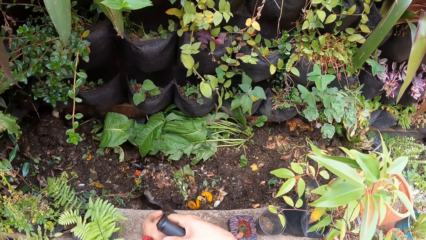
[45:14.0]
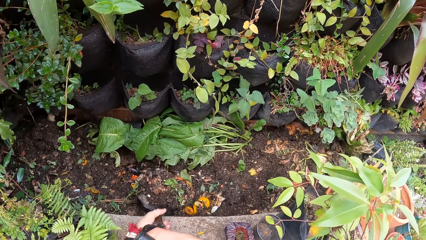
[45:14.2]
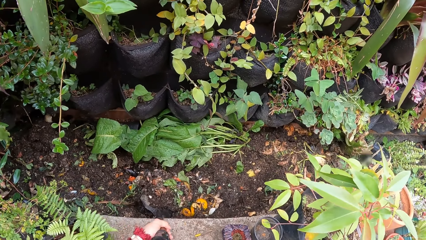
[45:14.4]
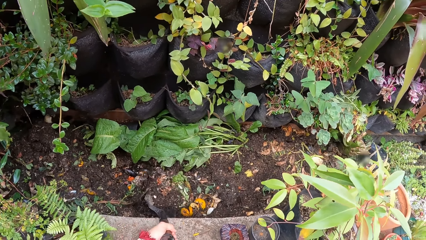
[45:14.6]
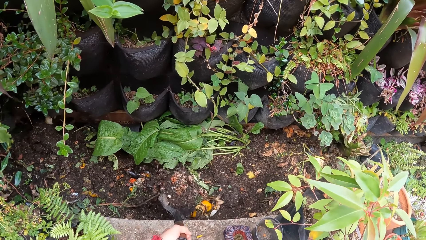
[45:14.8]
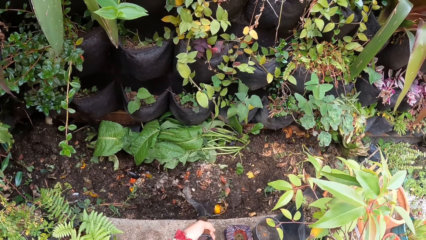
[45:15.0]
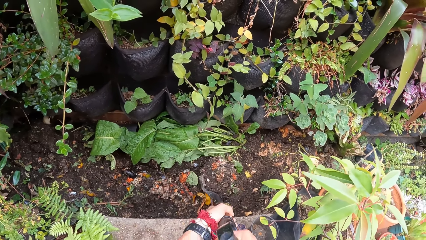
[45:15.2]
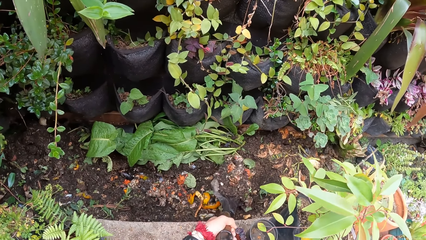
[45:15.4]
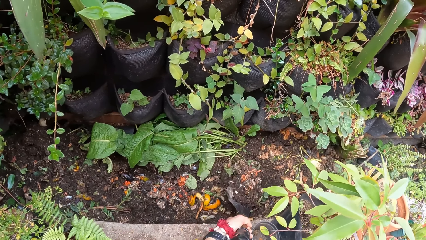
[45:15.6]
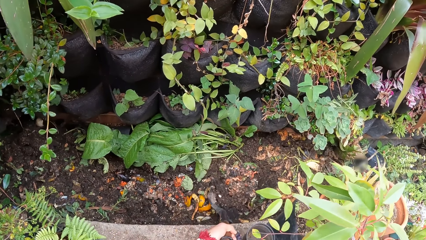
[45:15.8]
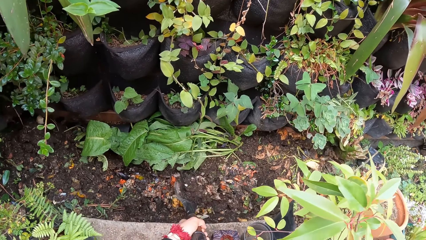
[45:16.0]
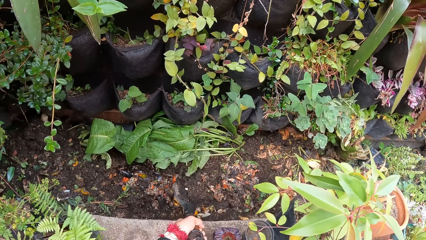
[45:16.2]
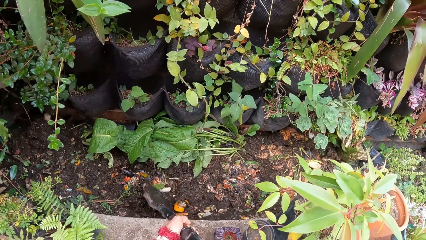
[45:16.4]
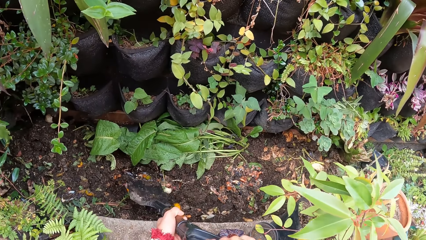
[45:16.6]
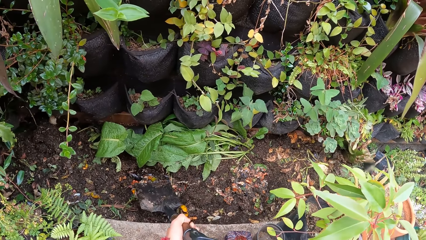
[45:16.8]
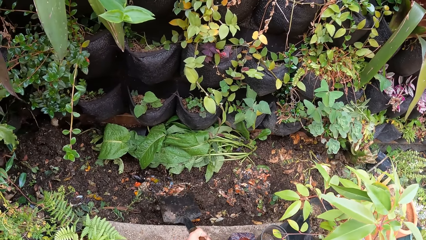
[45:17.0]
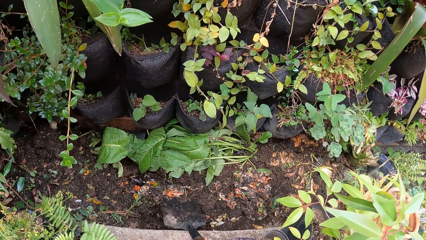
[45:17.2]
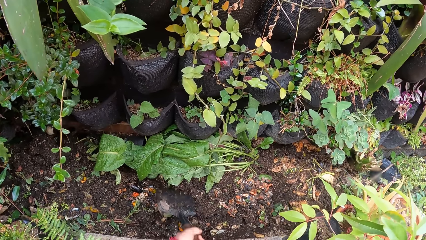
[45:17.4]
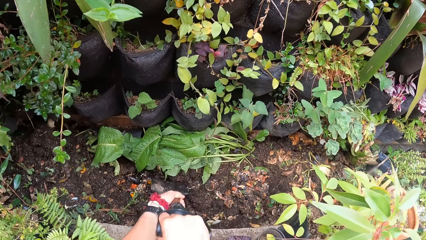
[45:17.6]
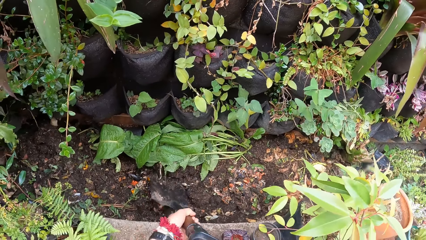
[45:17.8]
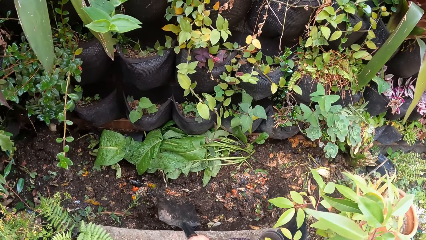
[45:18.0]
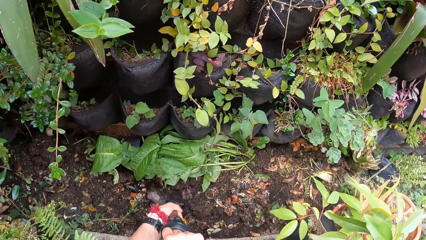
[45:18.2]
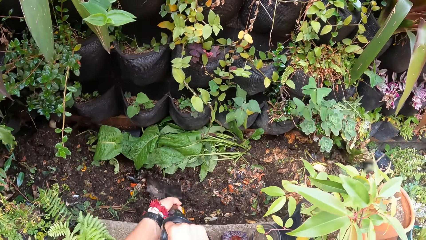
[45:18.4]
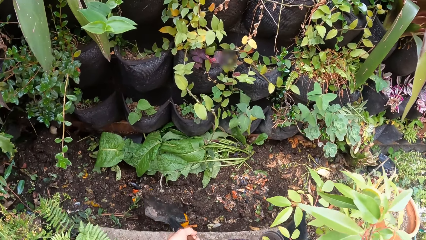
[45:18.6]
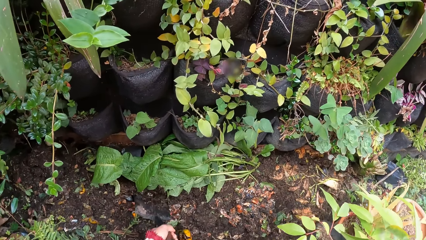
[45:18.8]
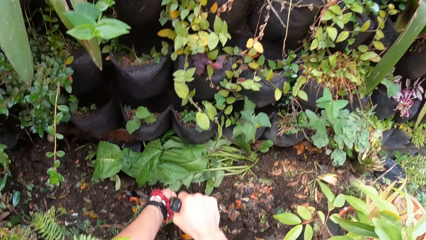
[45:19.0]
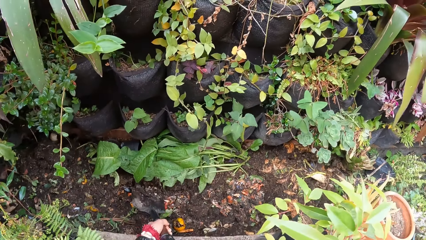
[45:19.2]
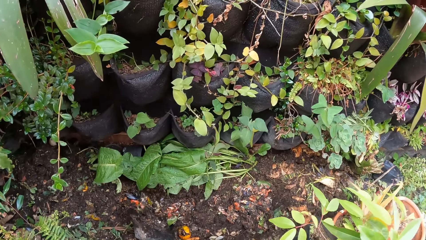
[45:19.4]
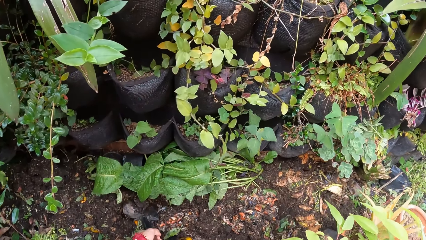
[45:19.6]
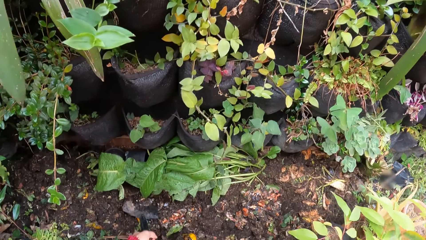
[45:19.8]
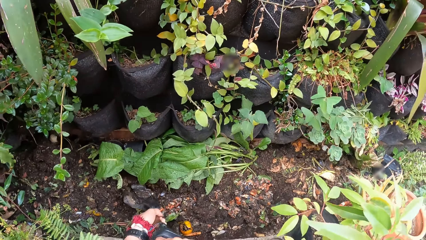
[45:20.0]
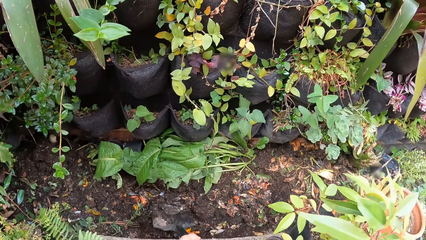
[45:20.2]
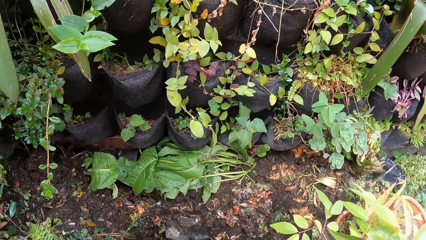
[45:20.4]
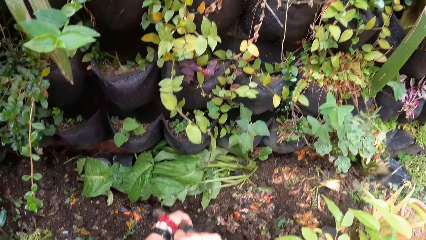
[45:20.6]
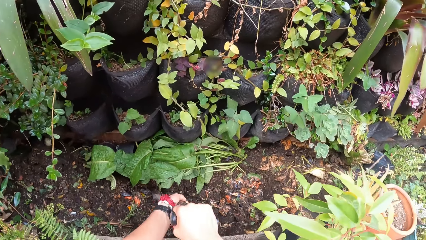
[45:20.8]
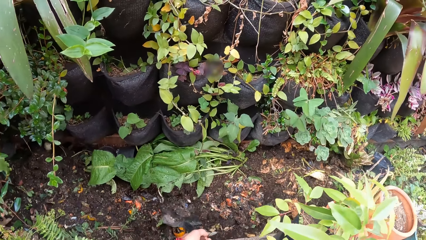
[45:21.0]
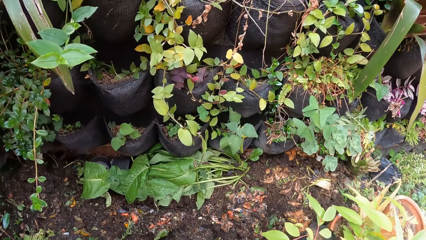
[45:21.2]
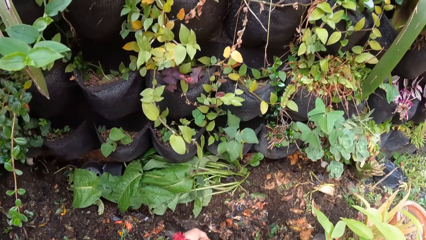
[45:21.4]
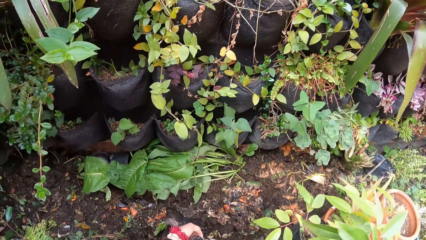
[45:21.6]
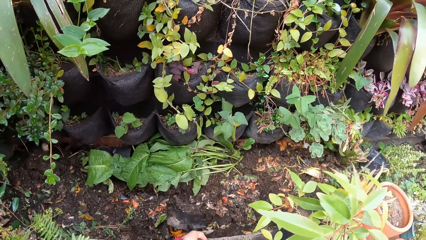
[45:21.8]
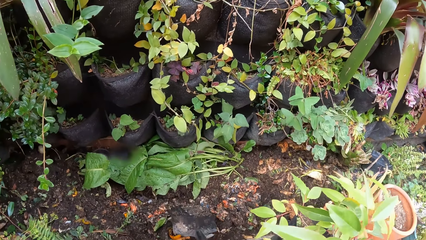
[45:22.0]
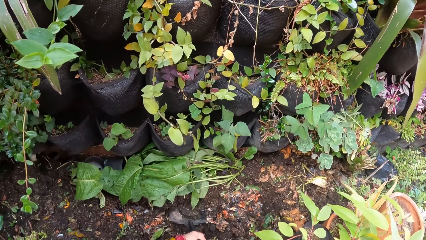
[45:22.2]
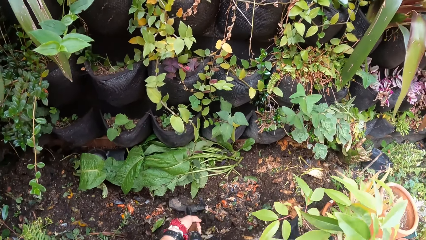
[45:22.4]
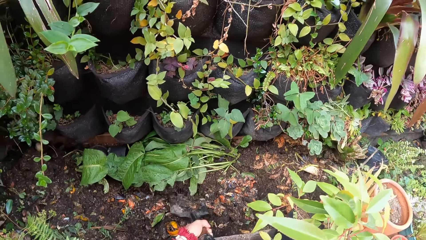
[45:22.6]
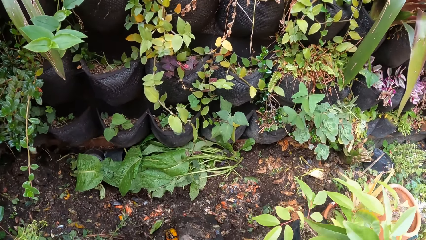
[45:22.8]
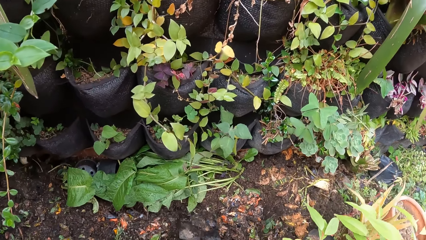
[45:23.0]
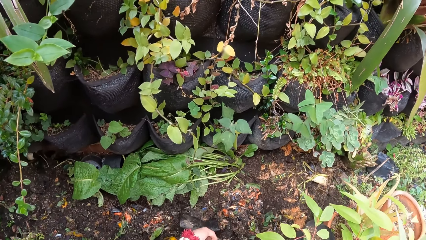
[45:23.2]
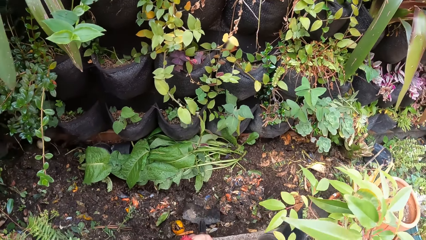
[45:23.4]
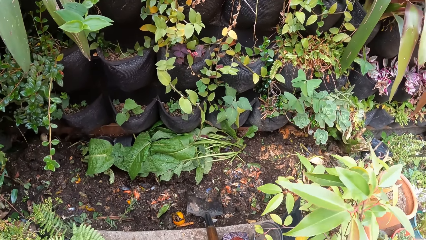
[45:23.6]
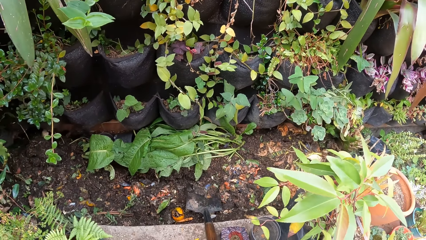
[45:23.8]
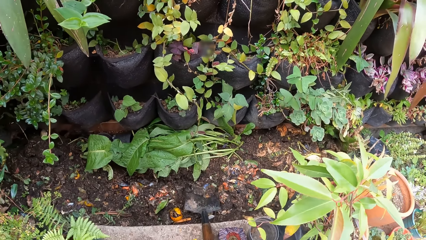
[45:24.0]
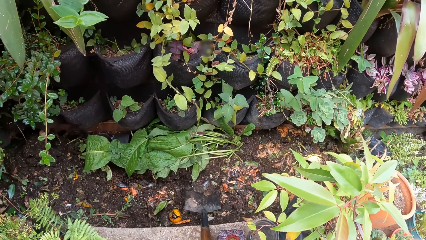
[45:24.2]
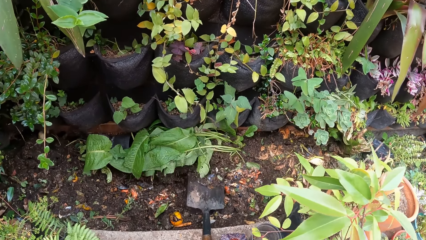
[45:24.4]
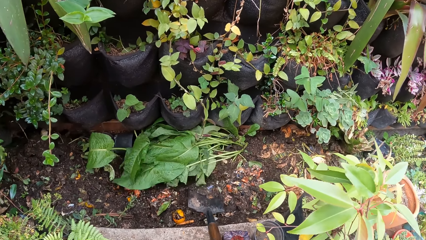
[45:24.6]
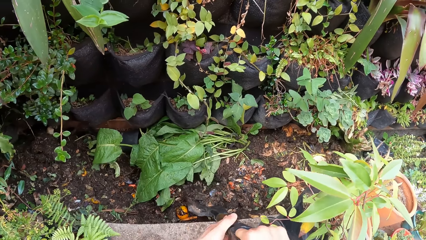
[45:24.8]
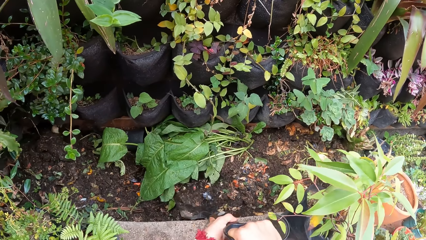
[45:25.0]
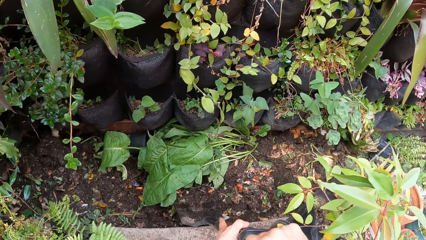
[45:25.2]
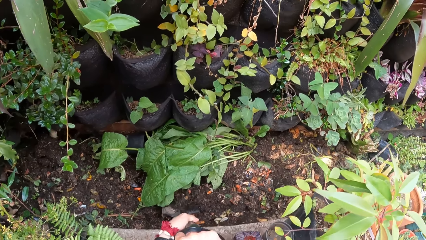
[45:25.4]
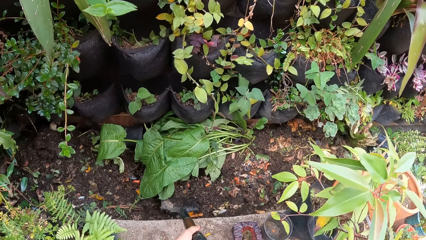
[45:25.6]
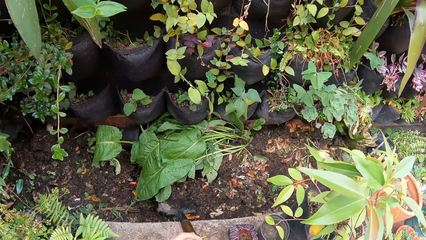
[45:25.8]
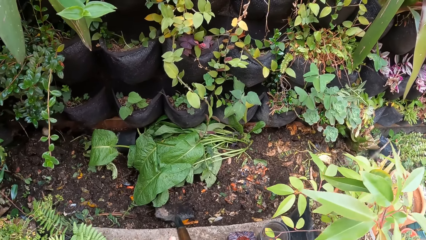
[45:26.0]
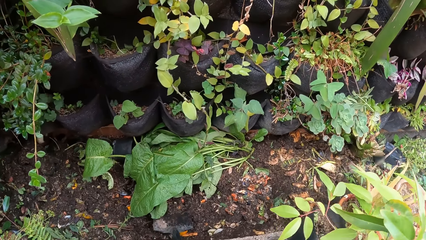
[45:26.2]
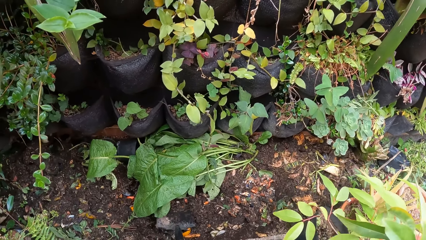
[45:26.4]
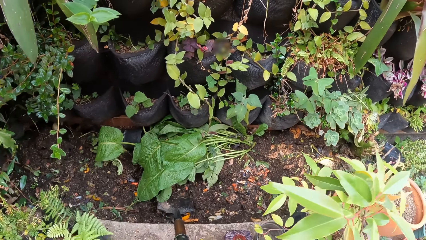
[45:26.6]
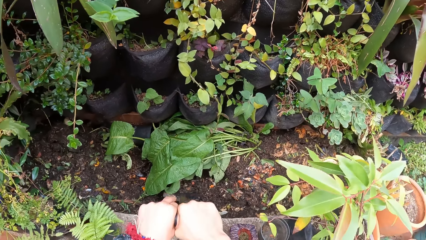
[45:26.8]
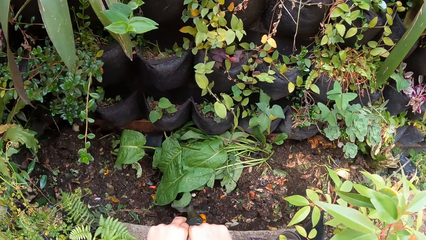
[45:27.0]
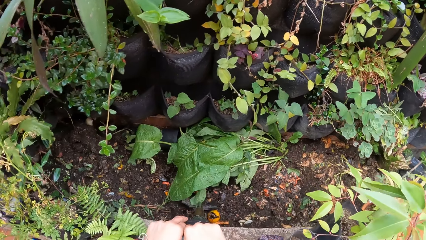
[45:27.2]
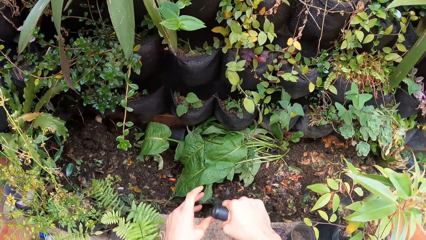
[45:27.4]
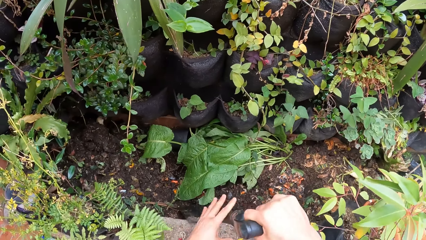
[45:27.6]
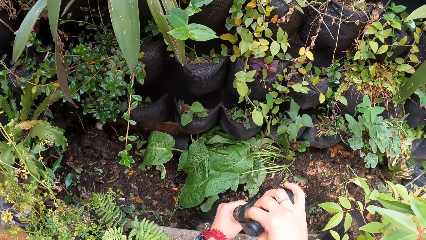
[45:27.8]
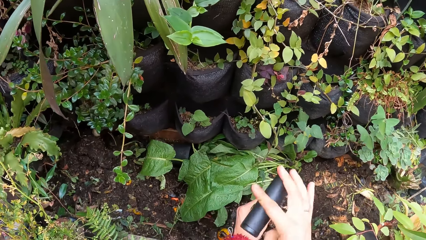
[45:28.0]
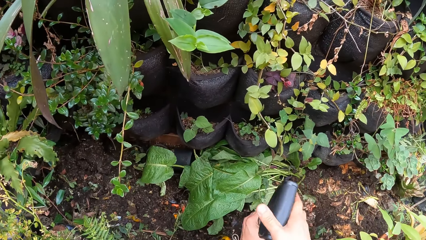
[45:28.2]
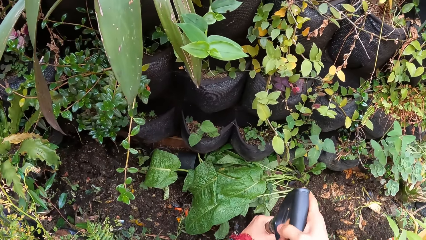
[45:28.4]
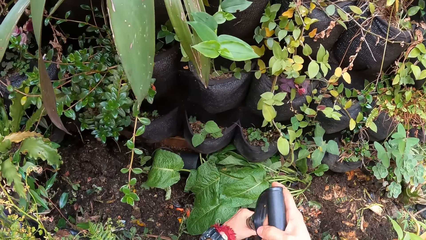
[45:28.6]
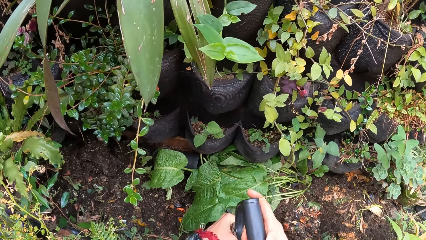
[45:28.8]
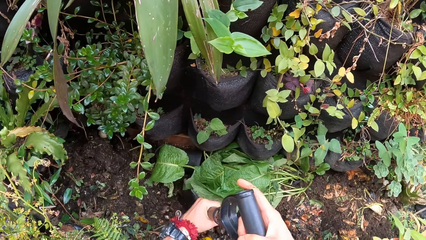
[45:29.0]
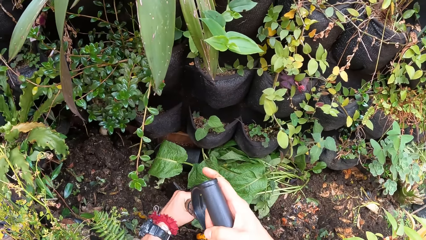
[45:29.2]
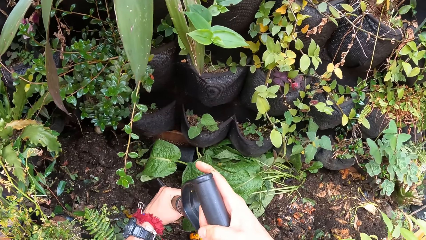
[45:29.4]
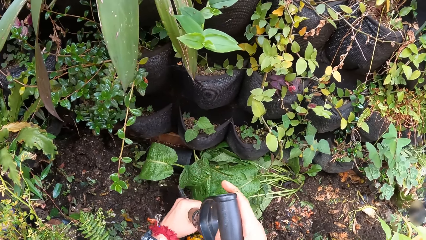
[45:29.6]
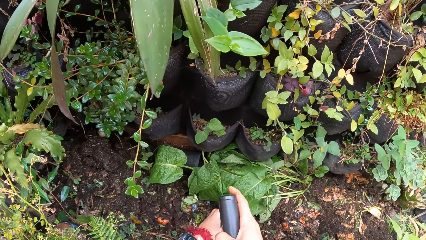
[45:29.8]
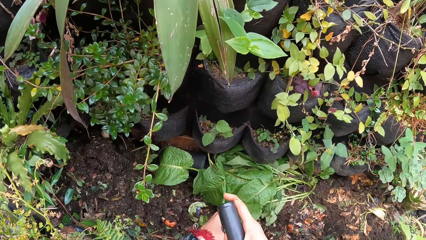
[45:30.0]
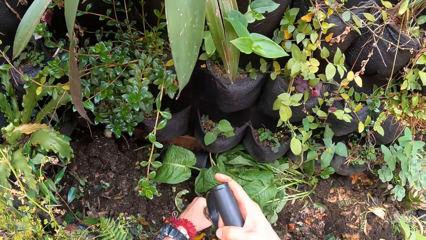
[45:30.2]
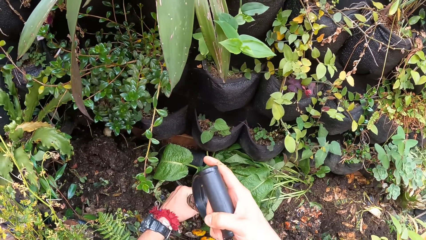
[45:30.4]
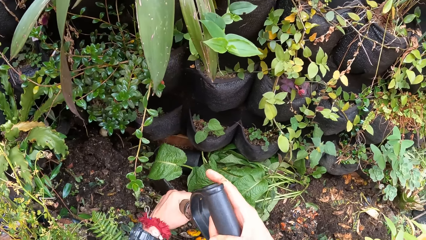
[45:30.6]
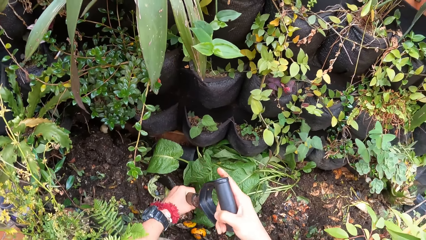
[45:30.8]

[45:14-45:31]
The camera wearer scoops the soil.
